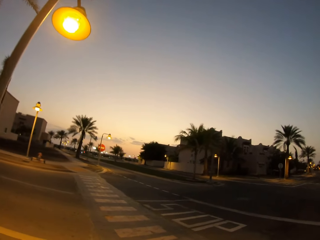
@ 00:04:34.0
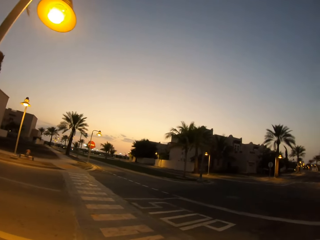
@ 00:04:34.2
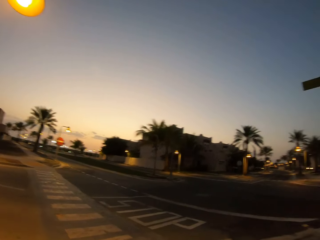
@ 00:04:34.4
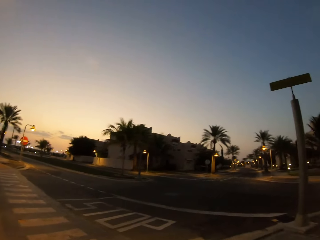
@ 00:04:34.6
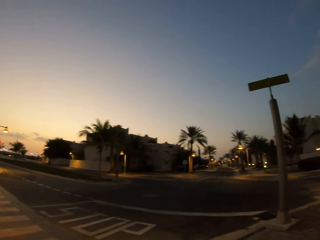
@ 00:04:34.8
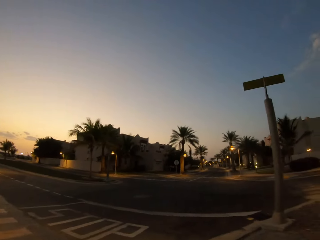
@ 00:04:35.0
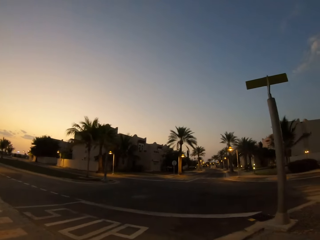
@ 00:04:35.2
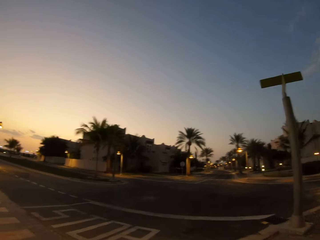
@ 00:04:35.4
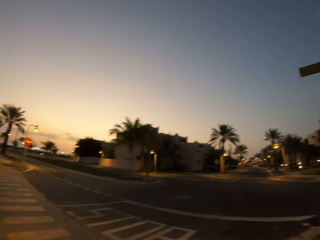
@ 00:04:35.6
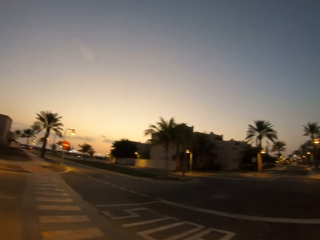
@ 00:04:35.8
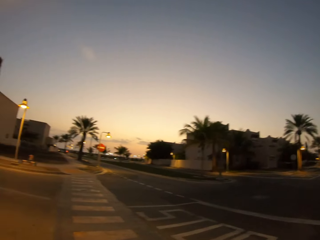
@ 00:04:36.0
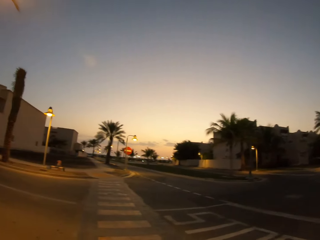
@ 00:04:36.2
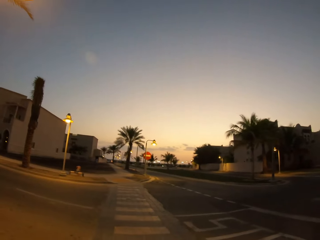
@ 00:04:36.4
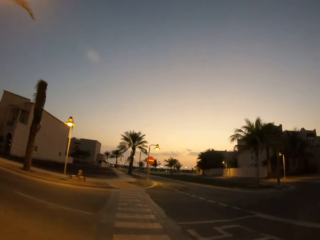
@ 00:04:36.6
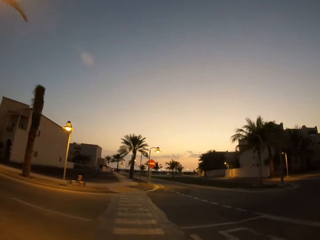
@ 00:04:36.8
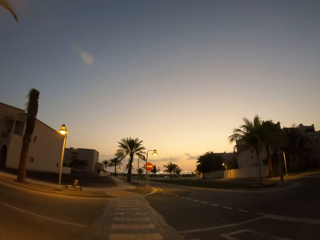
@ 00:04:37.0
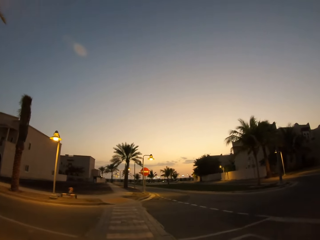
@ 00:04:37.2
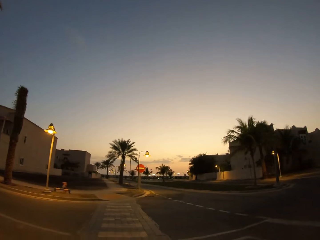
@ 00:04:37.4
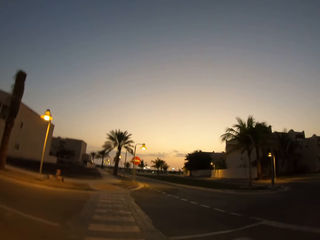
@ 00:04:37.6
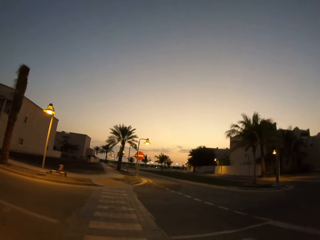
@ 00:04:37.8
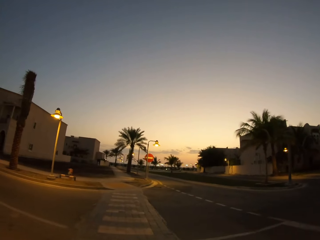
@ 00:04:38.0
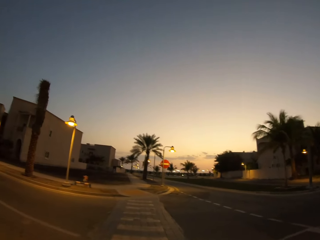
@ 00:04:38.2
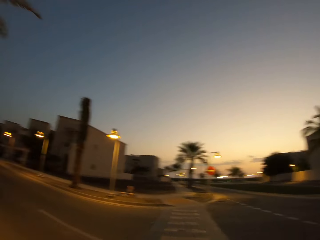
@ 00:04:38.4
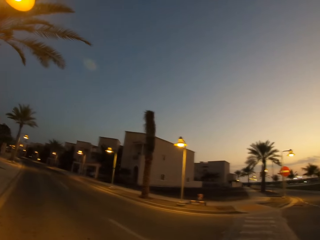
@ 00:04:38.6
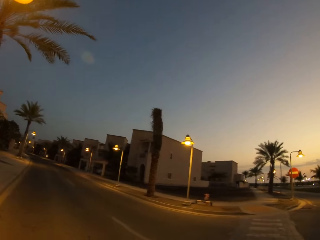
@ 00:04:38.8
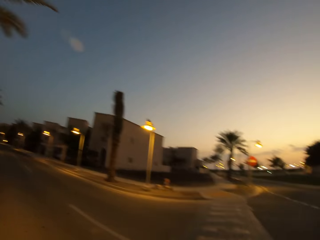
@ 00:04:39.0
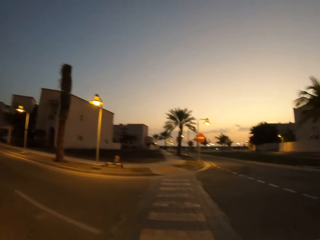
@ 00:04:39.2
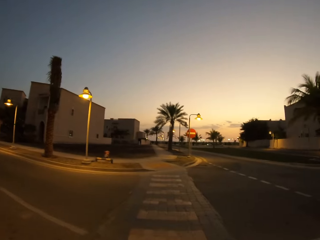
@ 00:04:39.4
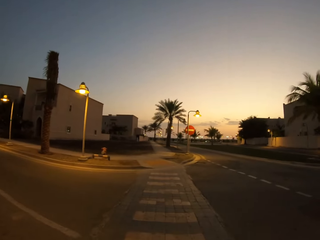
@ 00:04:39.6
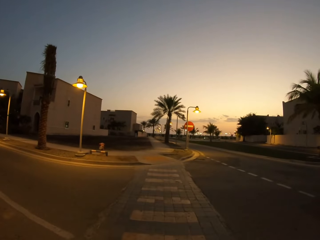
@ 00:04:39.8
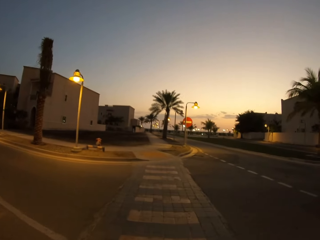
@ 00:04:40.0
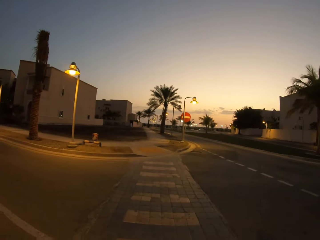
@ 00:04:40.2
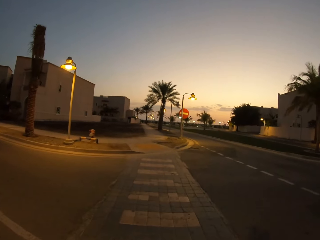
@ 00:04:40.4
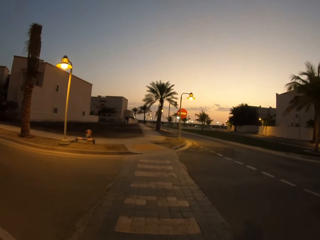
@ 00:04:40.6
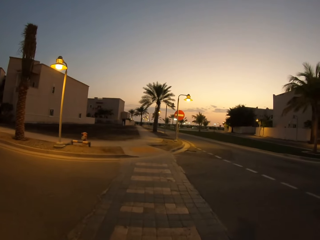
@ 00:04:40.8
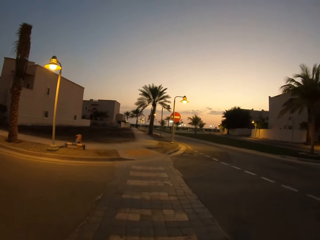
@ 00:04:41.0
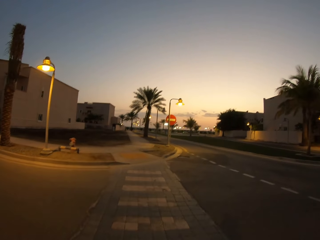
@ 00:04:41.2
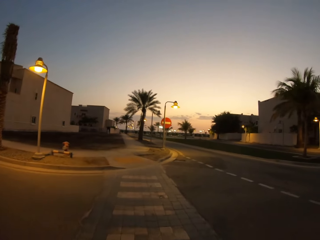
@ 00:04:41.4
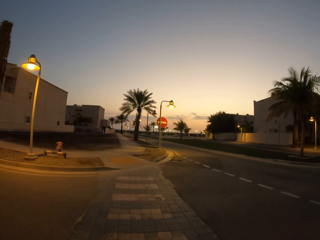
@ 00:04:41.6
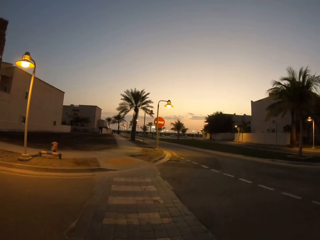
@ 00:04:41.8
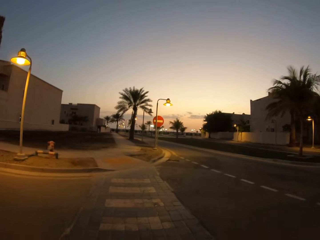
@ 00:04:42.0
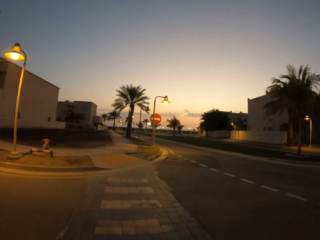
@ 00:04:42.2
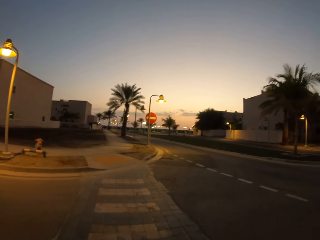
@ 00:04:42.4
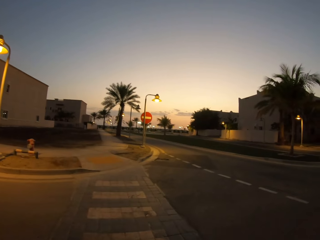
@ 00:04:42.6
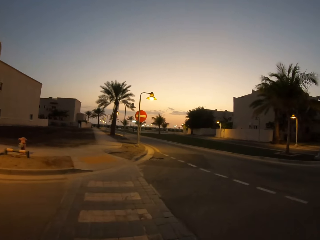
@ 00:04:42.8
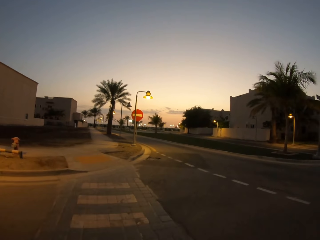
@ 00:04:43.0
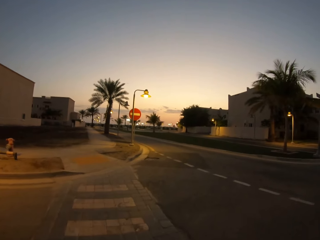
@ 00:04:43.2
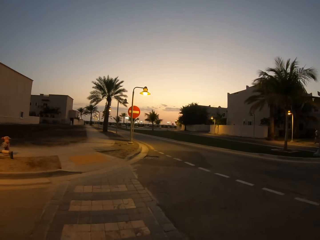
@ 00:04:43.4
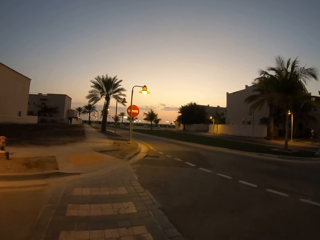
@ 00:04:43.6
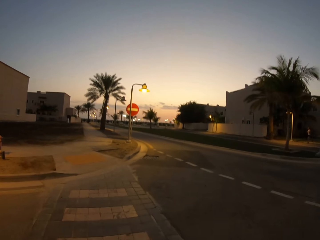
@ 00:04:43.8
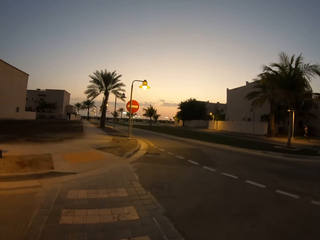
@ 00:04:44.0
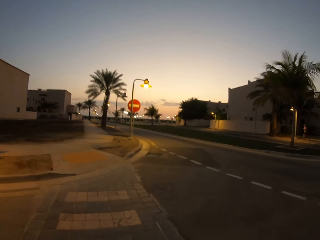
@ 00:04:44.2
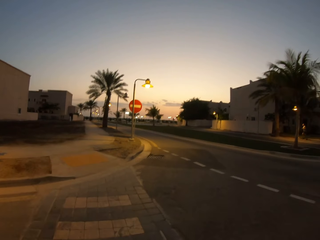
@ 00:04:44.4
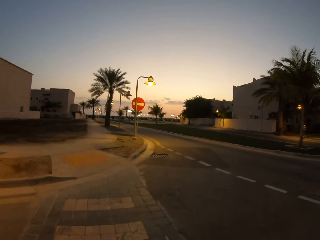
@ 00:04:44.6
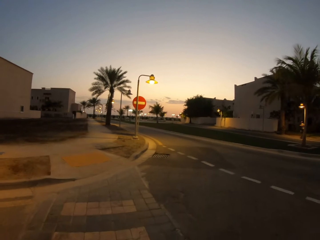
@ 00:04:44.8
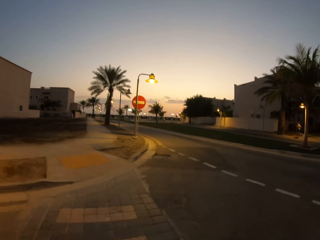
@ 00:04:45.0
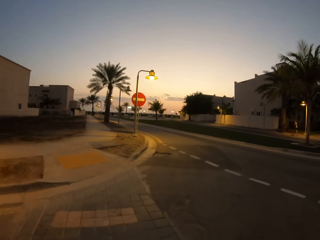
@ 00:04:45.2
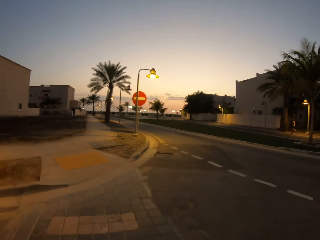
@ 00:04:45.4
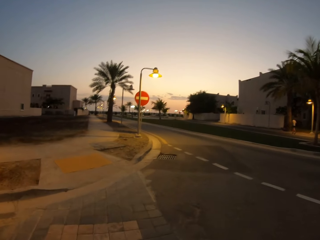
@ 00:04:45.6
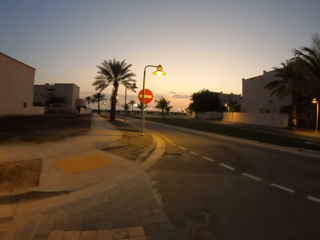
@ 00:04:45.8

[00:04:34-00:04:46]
The camera wearer looks around the road. They walk on the pedestrian crossing. They look around the road. They walk on the pedestrian crossing.

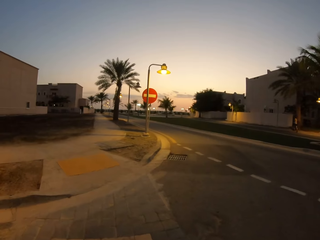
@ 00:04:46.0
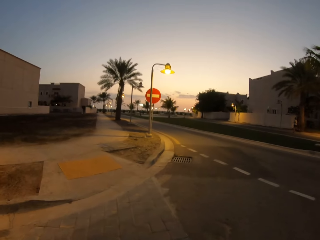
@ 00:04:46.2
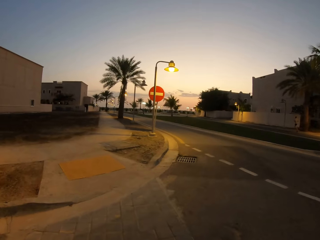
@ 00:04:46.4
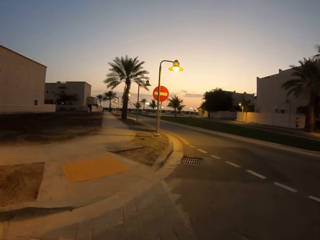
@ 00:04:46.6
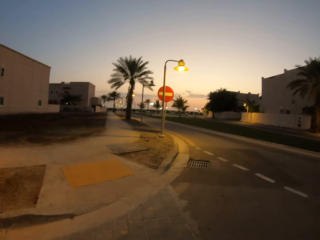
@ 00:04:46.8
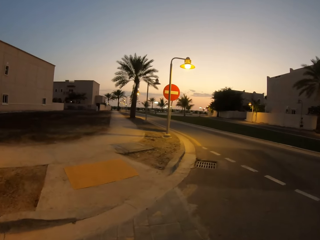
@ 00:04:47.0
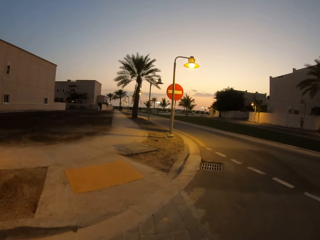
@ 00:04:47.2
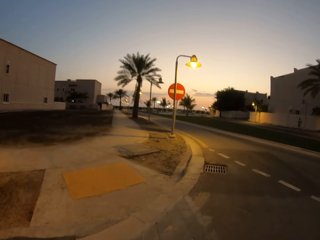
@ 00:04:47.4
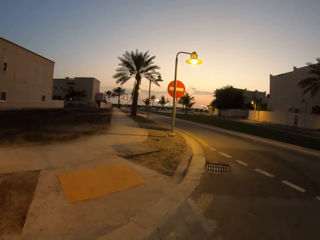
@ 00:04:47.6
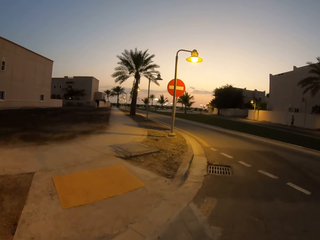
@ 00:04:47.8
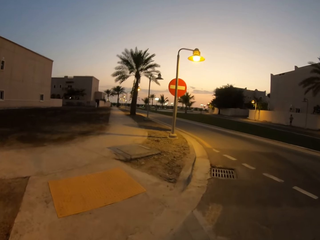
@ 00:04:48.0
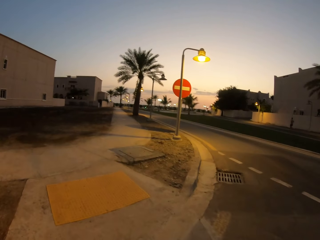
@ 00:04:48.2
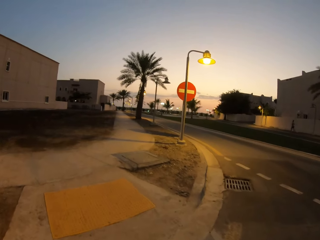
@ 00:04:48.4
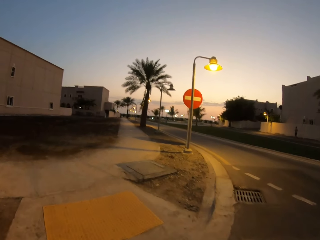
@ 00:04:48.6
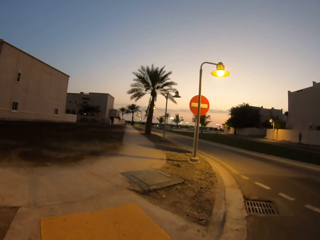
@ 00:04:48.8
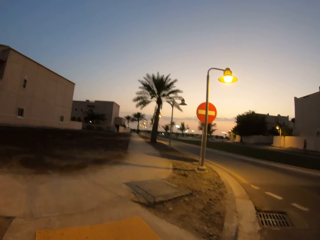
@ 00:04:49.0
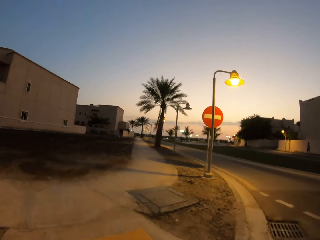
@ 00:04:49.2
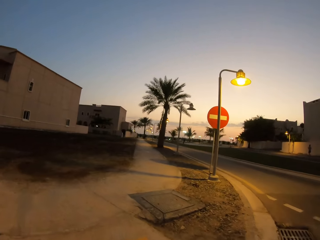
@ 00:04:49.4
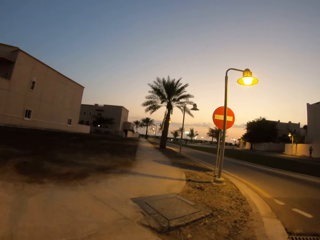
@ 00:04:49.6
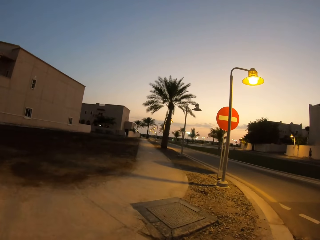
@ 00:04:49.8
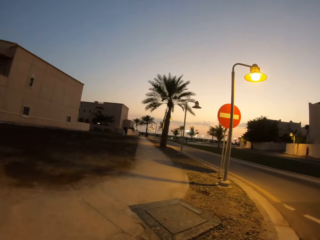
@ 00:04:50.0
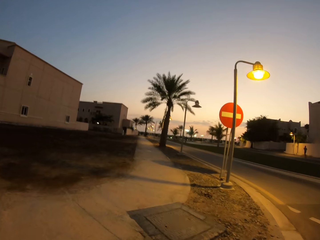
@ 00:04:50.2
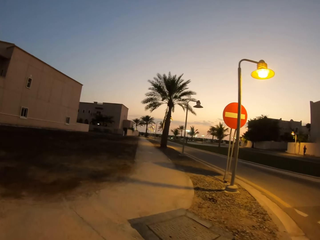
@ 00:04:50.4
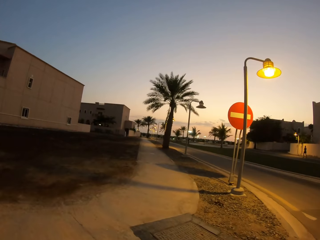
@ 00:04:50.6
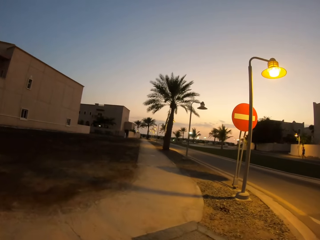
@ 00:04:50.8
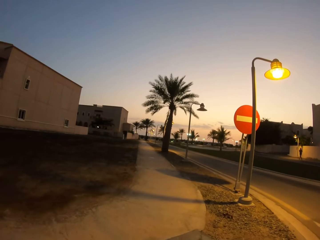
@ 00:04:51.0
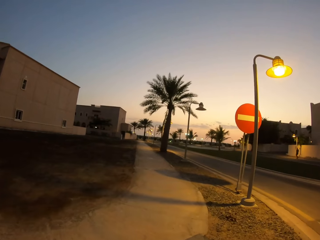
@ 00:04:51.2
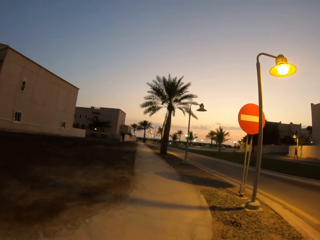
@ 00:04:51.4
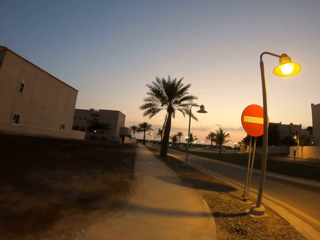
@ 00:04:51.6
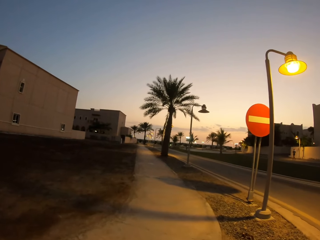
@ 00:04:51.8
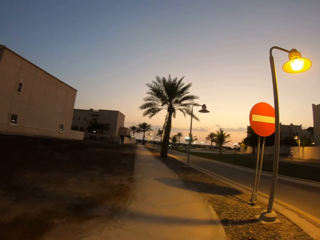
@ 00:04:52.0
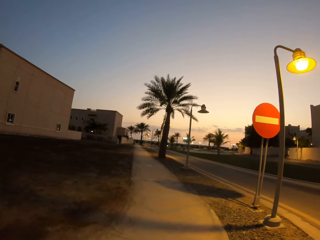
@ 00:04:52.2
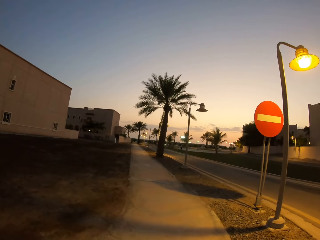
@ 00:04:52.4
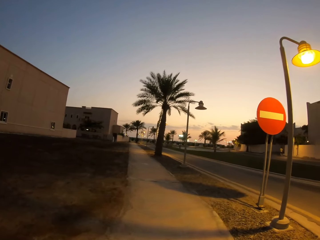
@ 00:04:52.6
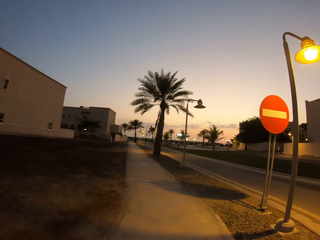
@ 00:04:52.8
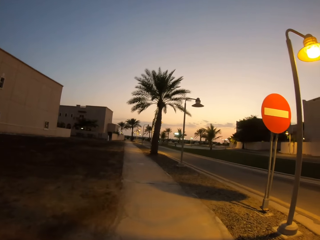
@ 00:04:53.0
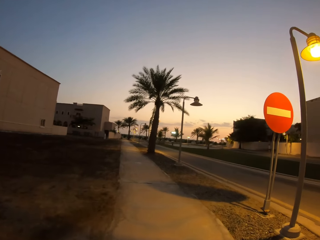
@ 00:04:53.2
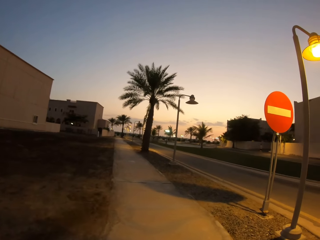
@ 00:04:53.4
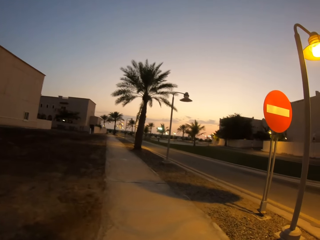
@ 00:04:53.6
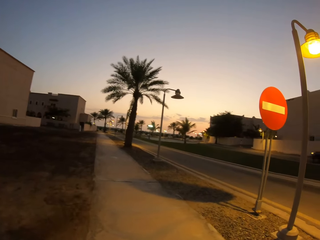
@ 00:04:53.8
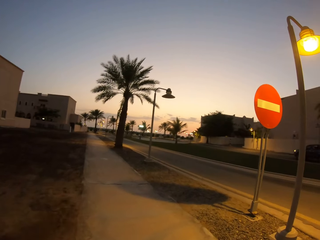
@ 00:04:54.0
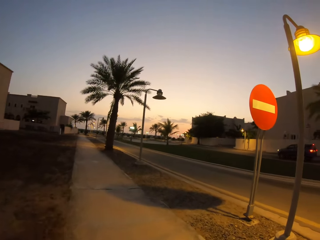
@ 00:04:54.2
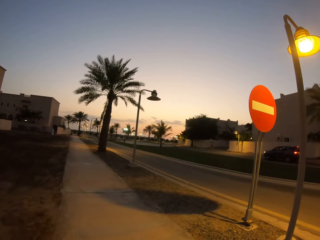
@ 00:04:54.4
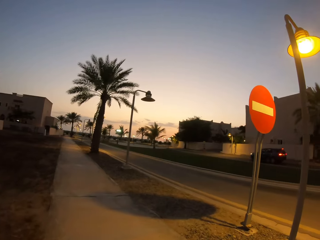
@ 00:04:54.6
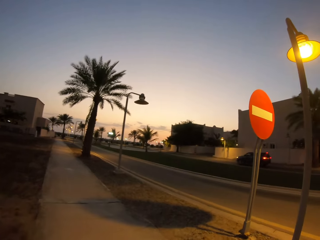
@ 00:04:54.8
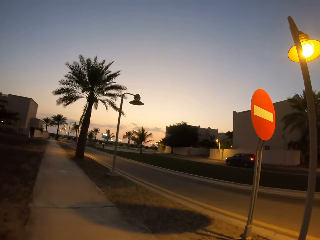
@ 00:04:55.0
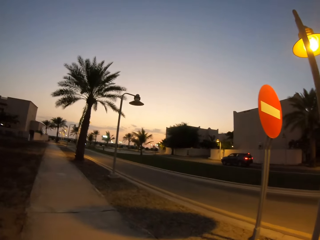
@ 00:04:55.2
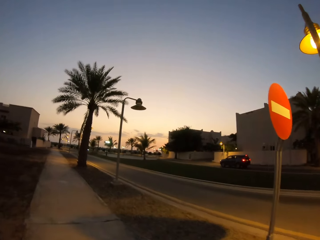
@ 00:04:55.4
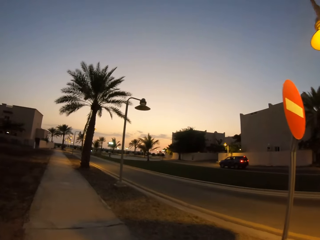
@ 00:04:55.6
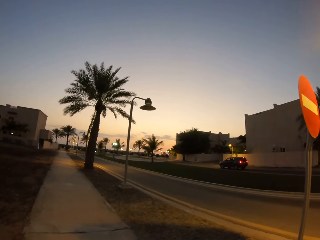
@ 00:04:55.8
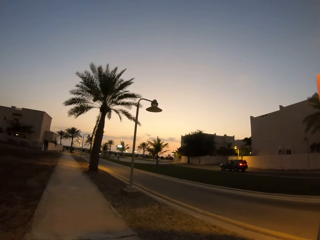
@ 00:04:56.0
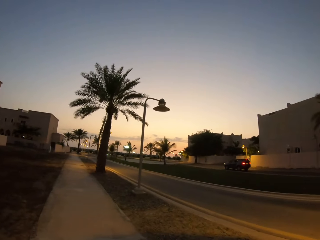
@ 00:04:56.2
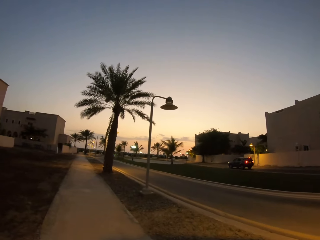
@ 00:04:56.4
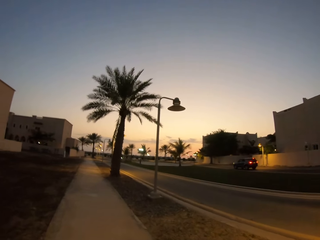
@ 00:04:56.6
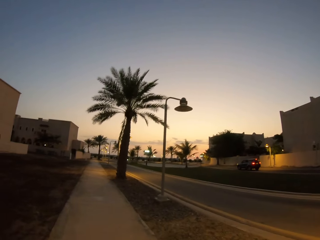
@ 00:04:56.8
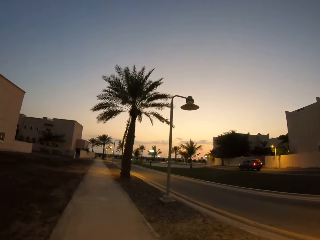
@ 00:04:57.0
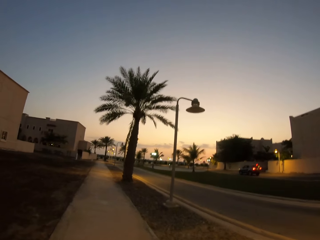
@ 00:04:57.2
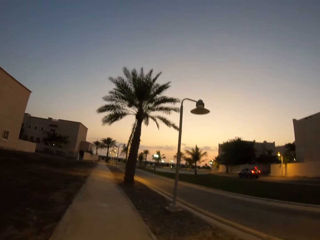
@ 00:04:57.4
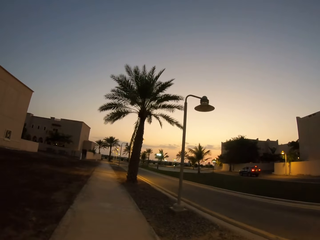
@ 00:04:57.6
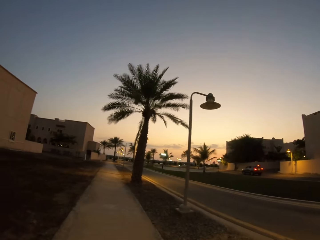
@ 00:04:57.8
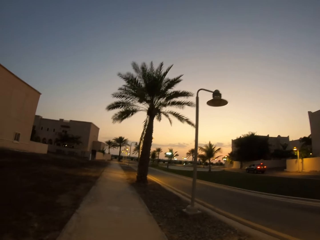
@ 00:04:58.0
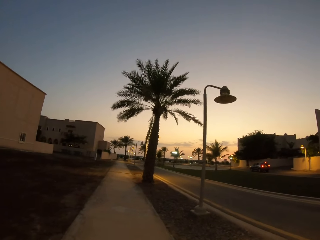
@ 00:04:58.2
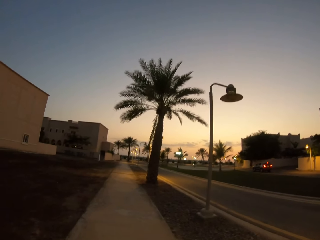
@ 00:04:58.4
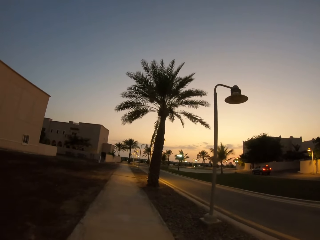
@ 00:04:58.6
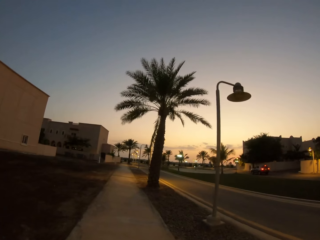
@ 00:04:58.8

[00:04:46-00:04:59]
The camera wearer walks along the sidewalk.
